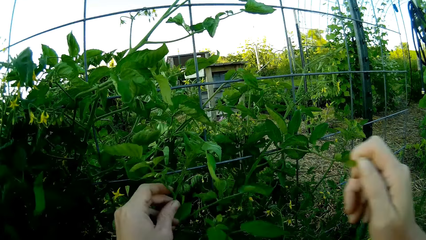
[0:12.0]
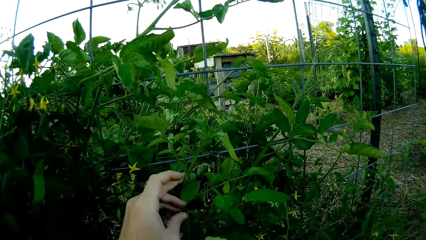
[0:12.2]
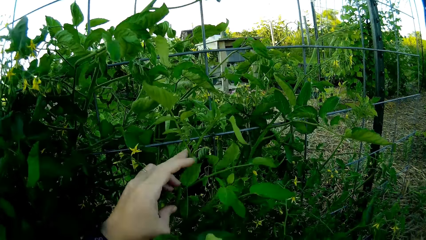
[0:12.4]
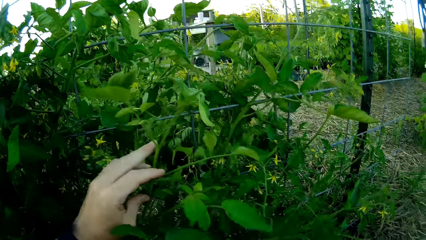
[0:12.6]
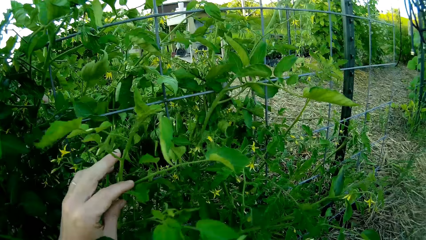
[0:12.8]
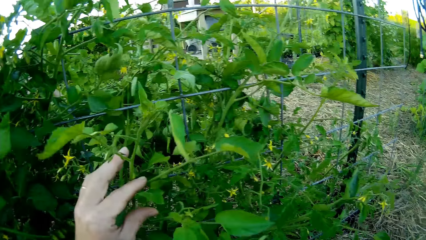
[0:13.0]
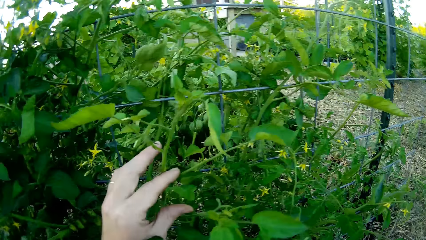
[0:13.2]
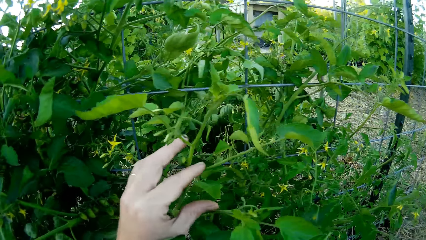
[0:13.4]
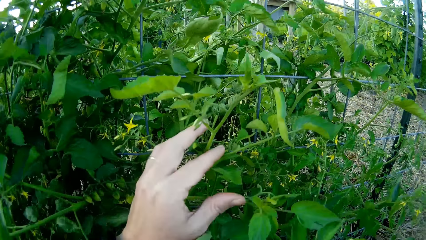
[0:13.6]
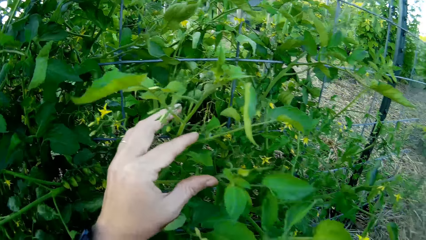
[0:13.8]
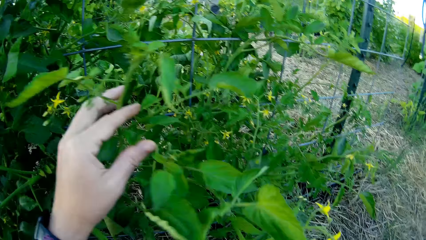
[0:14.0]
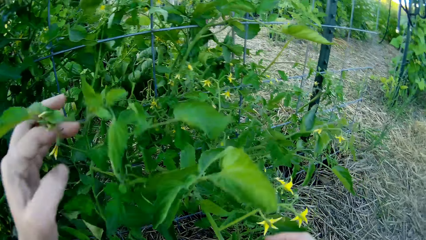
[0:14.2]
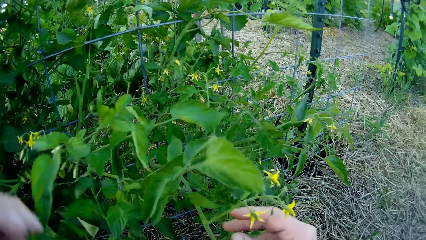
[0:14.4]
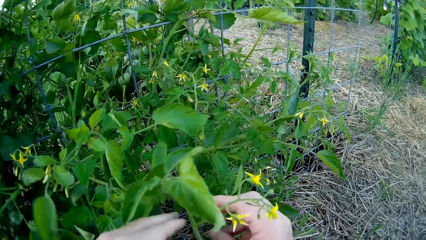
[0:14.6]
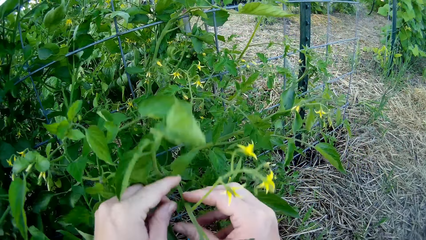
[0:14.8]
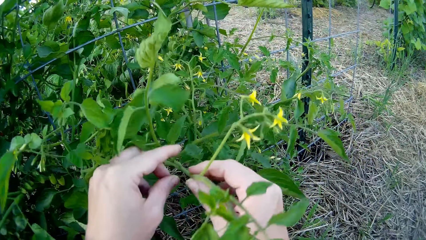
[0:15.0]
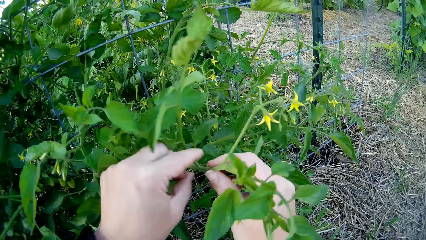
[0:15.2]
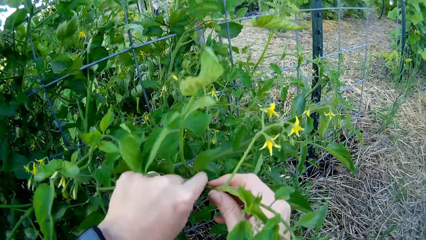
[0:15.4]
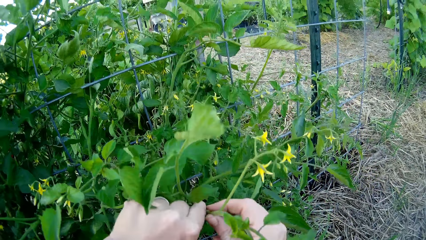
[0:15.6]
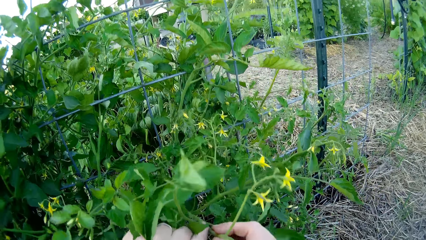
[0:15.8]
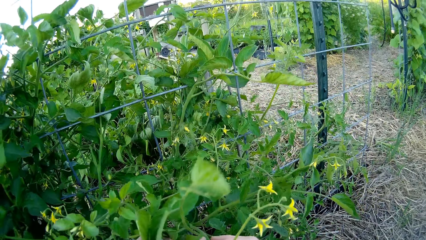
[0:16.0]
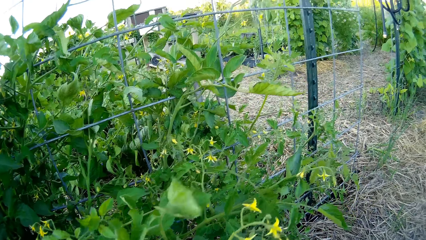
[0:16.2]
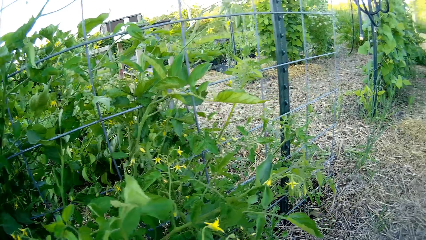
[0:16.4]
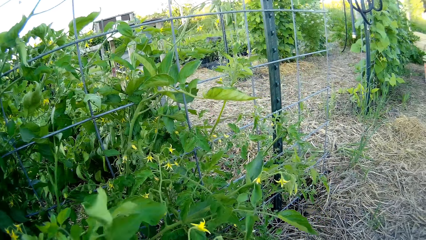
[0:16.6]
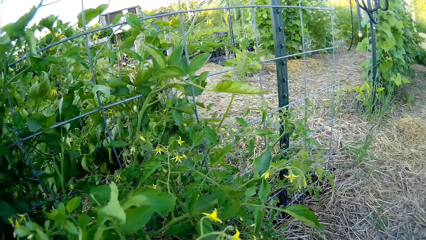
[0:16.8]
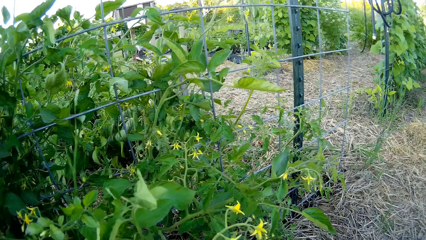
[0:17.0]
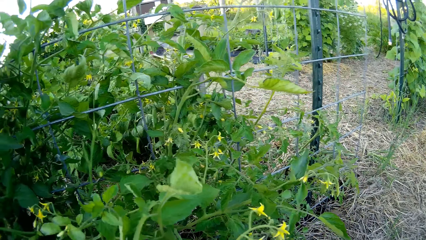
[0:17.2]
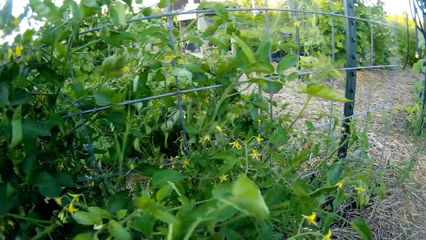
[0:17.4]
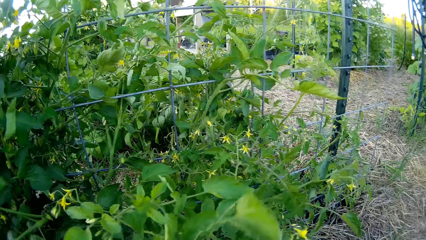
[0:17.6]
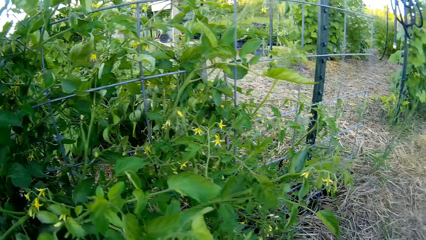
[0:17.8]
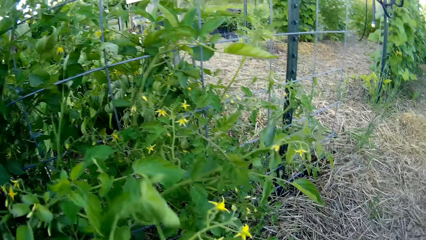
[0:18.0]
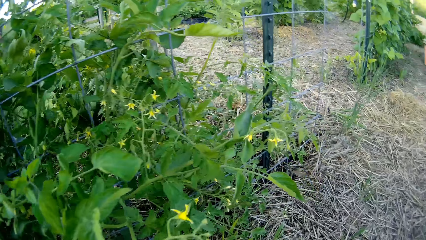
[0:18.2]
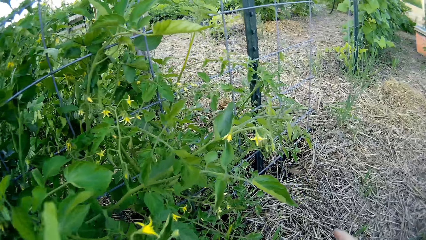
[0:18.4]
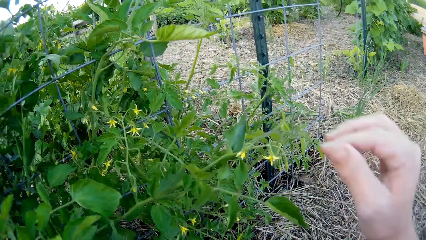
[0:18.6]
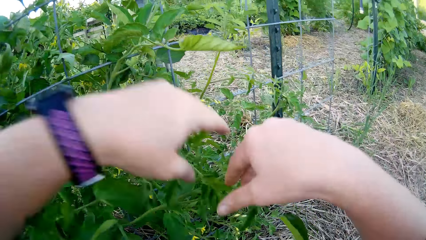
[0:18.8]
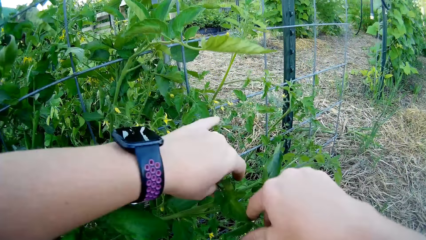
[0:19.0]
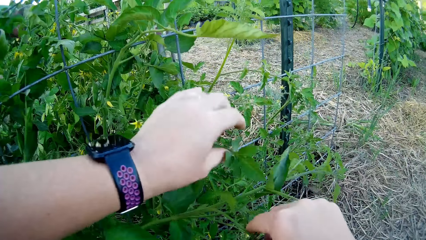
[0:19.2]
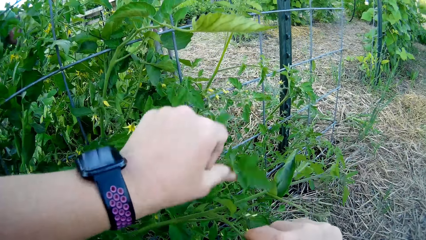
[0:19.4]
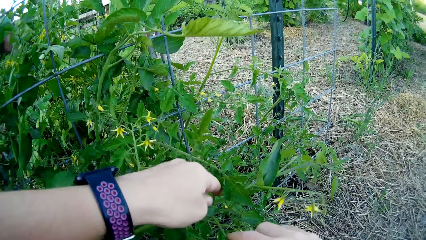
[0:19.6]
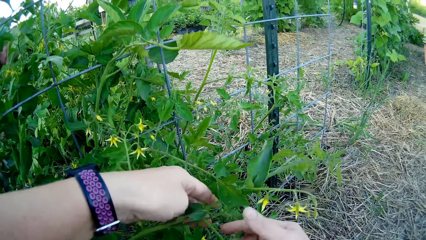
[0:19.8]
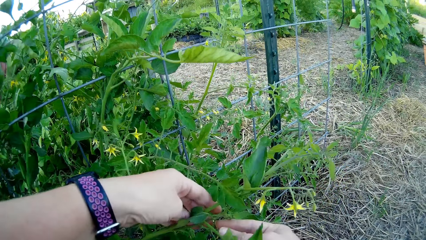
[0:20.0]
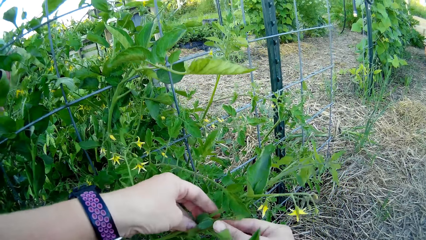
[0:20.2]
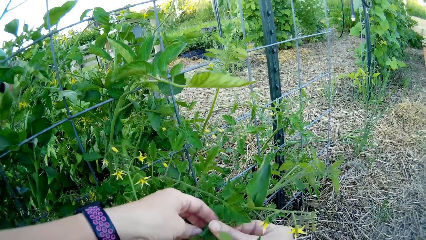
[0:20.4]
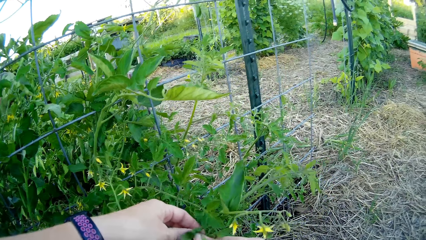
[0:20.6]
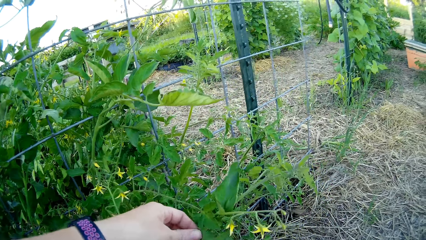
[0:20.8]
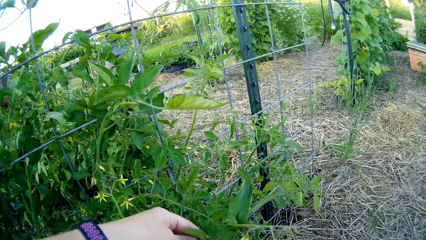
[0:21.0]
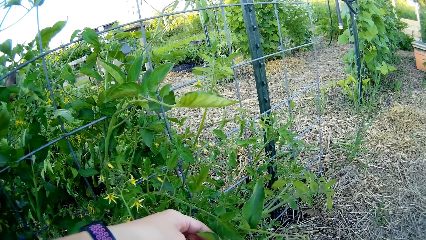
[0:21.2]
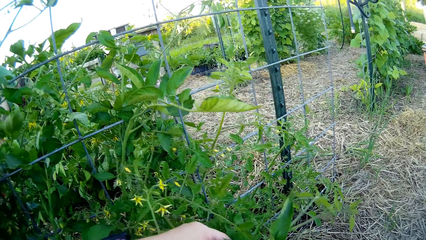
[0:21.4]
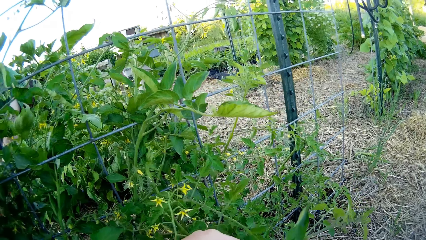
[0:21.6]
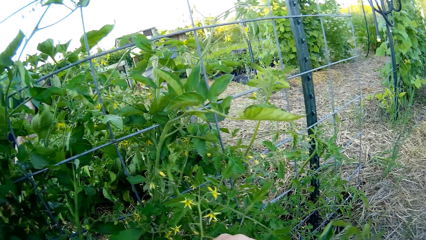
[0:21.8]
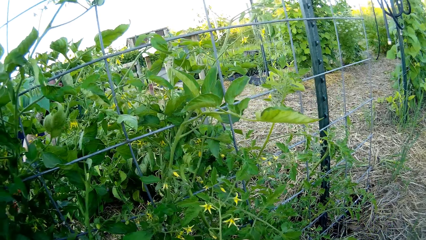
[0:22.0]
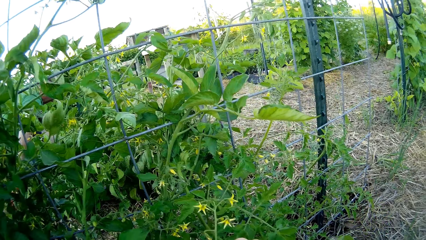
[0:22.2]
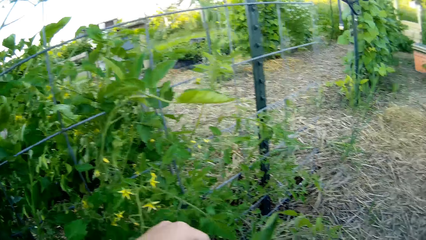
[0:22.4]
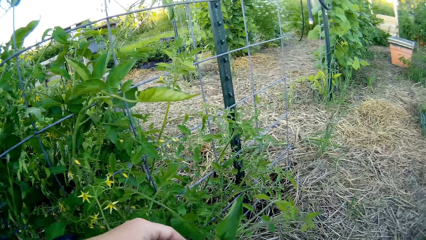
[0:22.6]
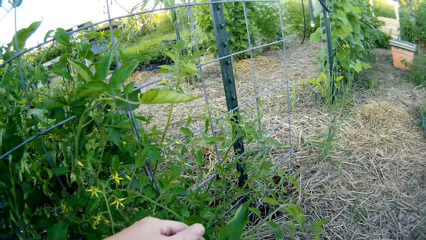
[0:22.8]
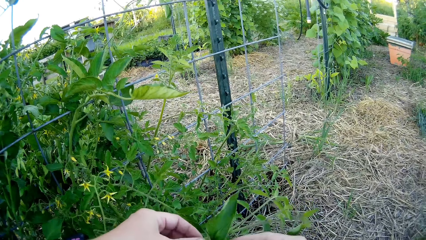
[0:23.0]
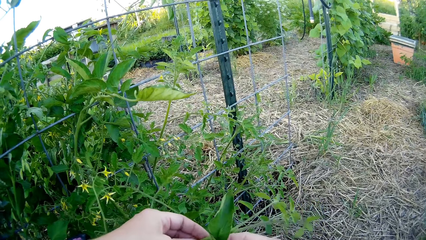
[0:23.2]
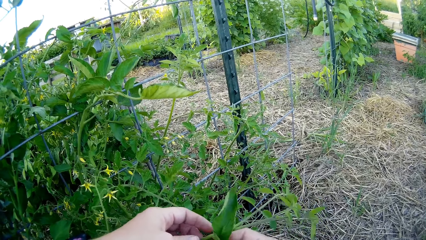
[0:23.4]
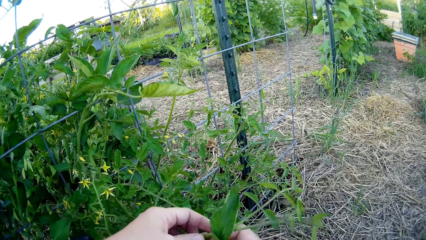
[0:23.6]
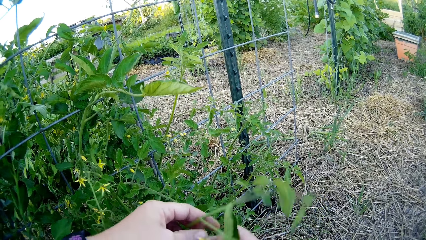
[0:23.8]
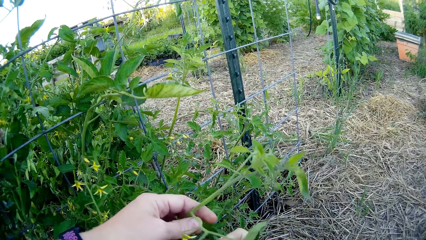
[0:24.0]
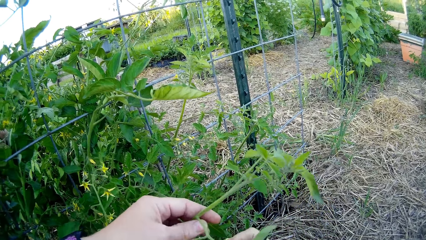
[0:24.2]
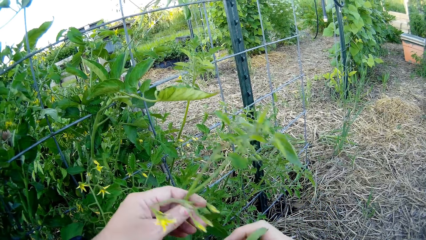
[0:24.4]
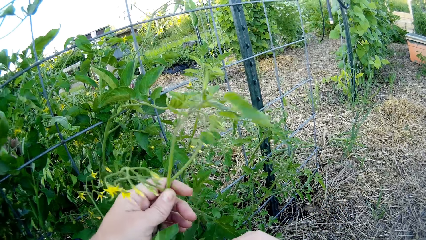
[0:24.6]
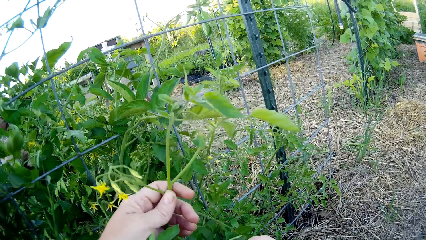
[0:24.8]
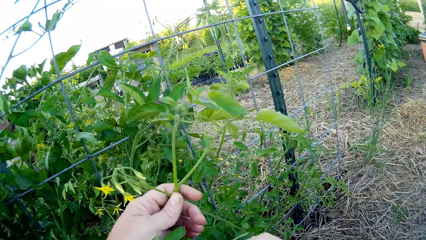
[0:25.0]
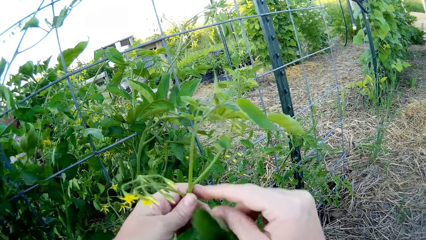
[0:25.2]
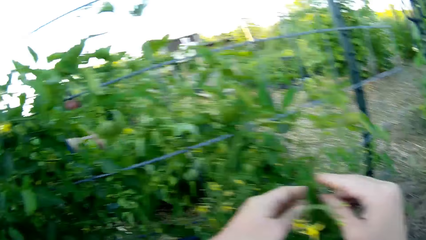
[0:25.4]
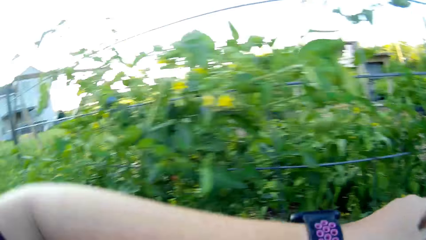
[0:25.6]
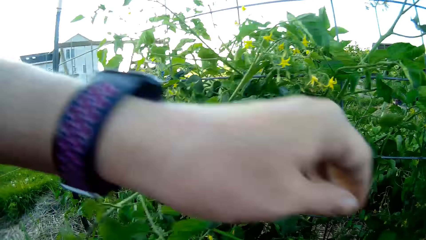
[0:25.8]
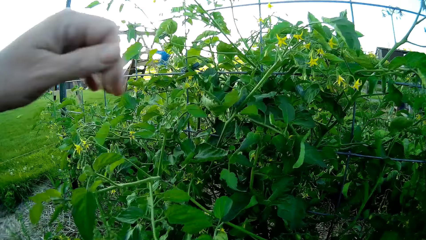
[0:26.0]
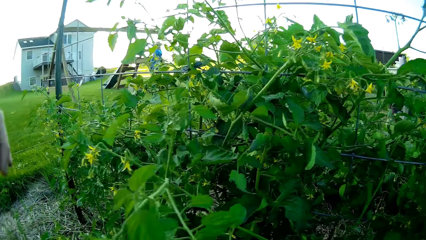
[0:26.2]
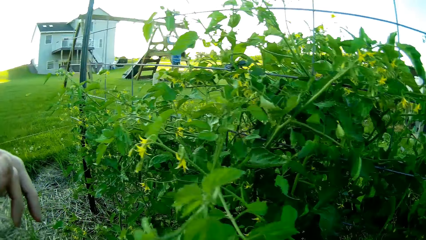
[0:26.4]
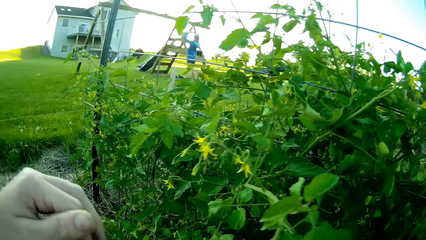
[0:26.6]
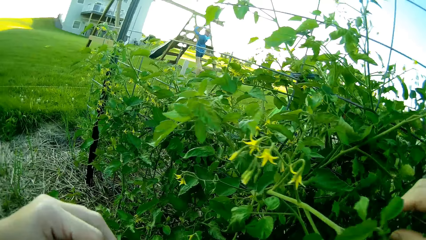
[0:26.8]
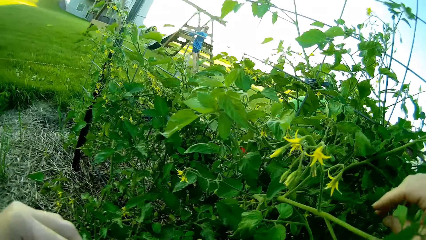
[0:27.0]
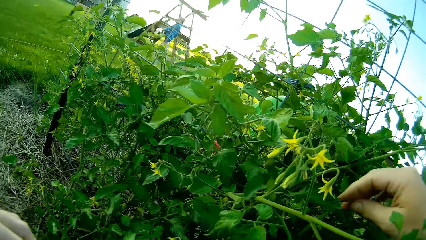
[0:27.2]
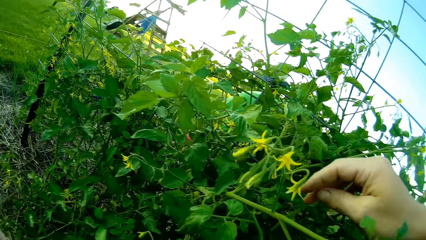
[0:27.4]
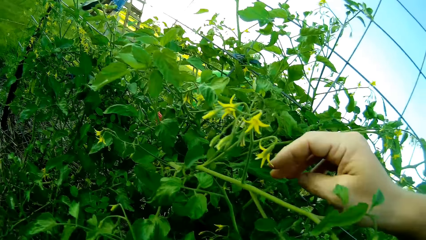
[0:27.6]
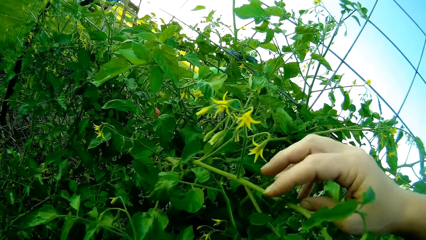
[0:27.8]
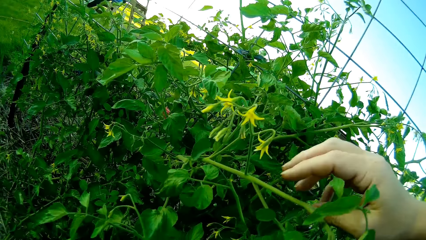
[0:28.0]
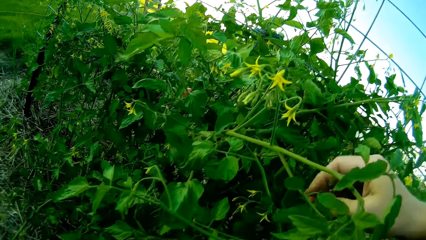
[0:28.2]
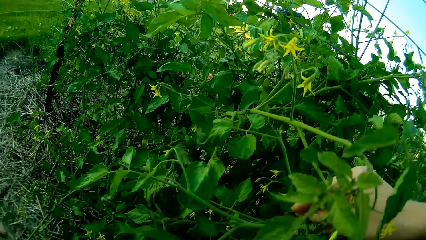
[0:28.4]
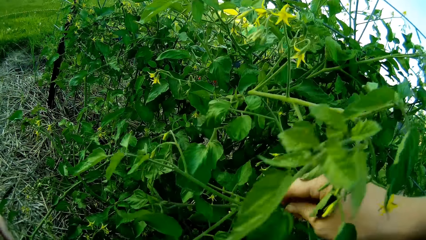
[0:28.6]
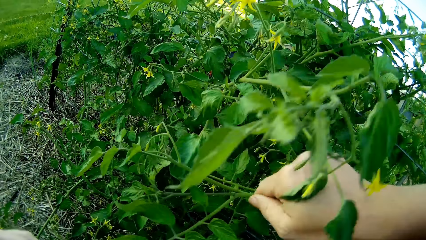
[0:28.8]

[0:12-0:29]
The camera wearer looks at a plant. They pluck a seed from the plant. A person attends to the garden. The camera wearer plucks a seed from the plant again. Another person swings in the swing. The camera wearer looks at the plant.
